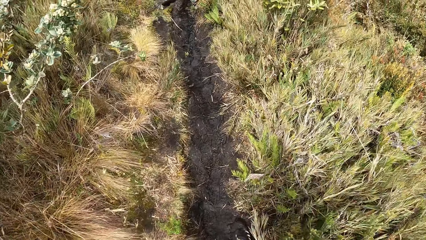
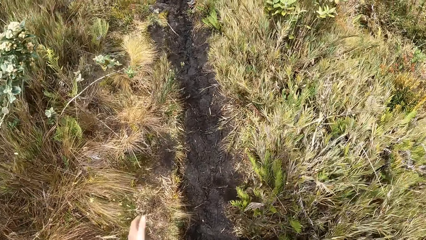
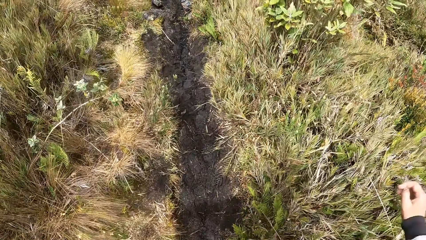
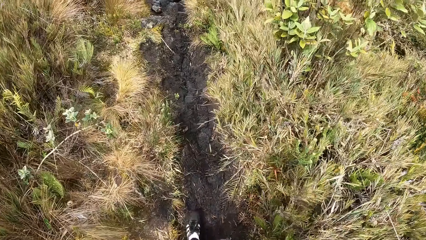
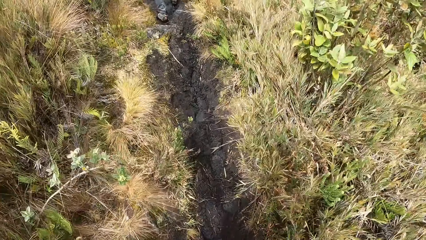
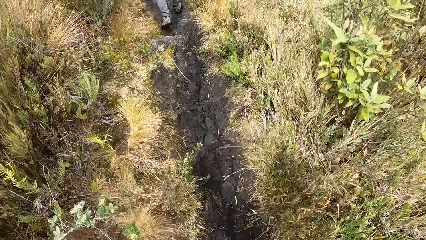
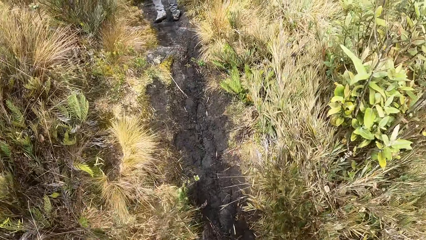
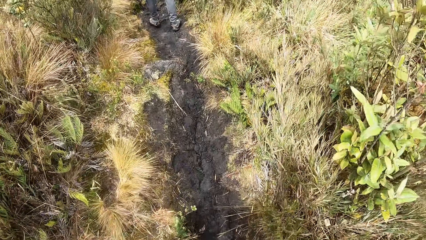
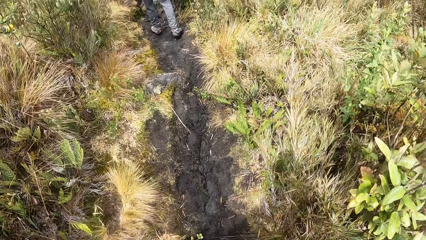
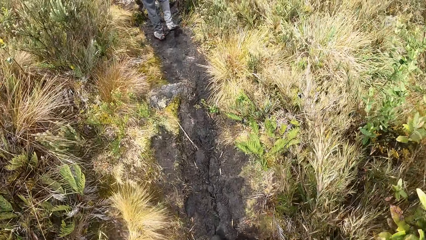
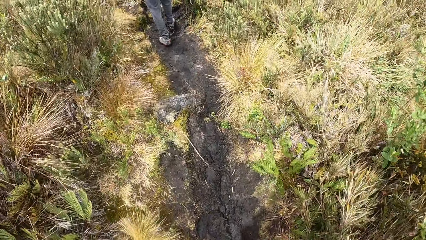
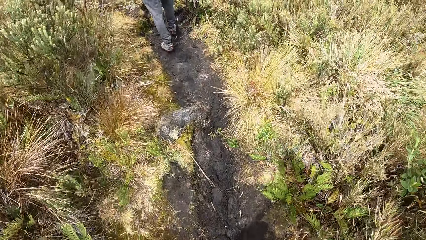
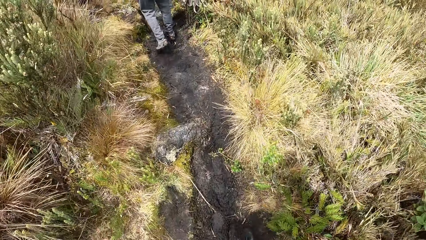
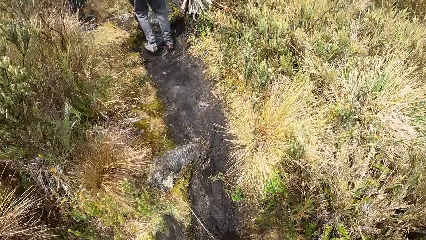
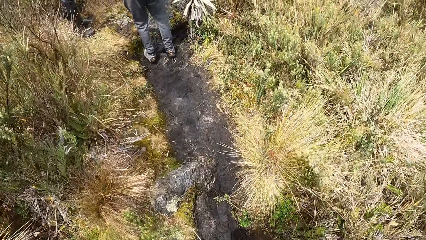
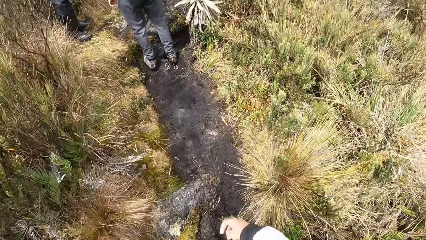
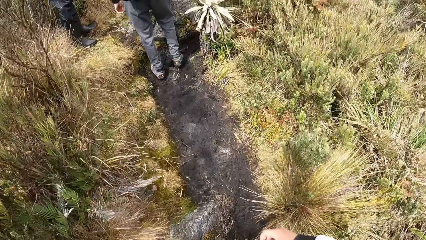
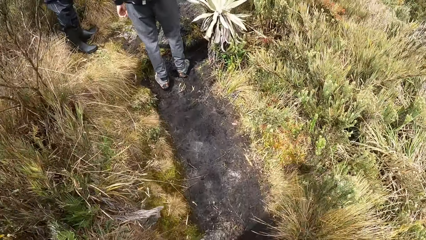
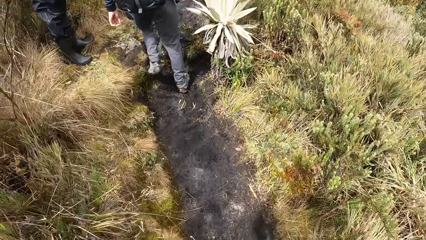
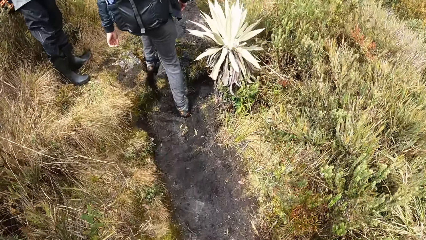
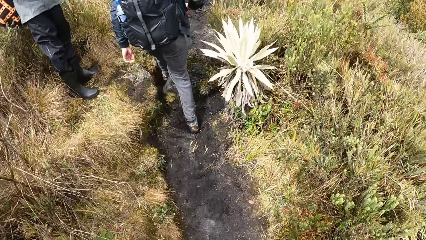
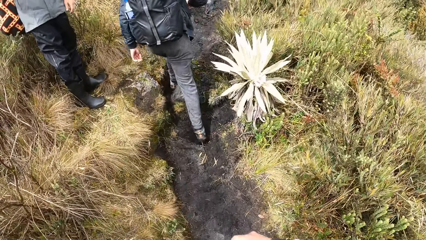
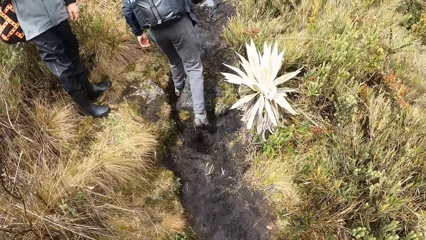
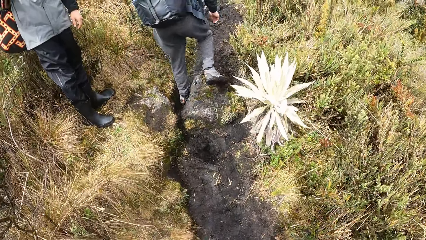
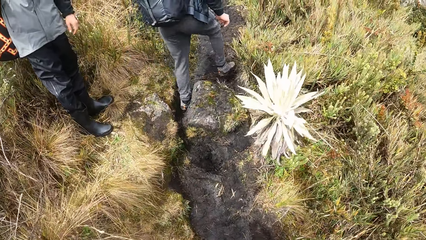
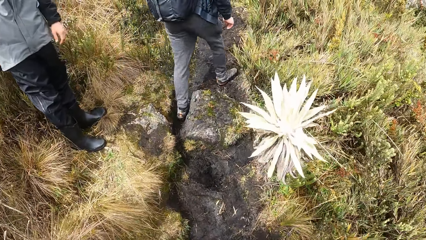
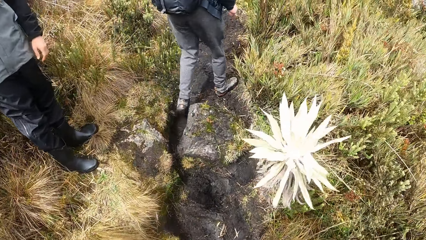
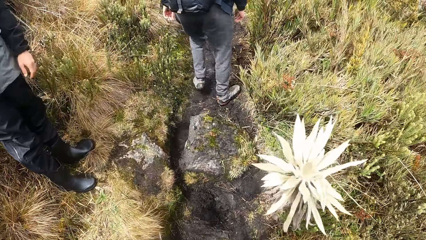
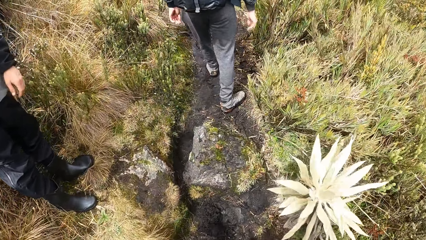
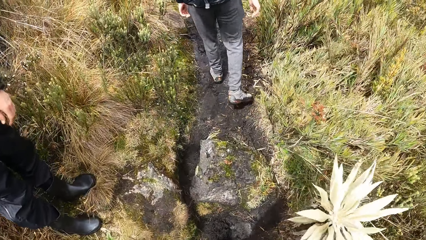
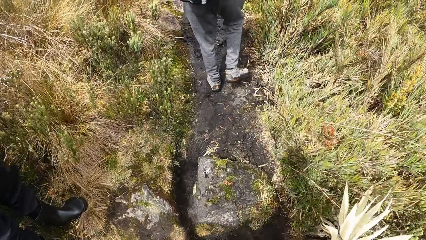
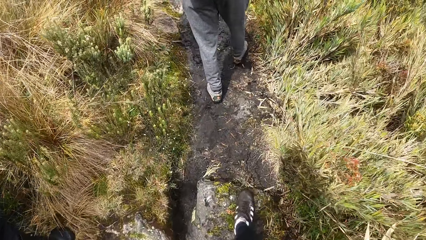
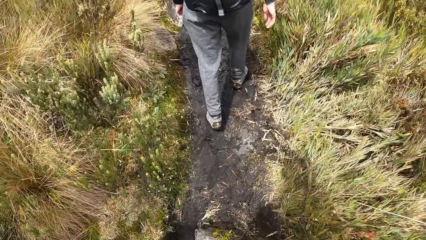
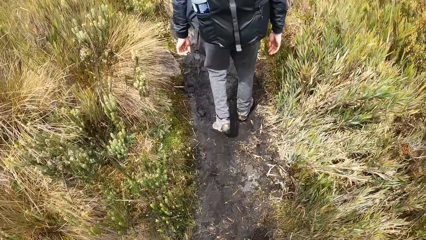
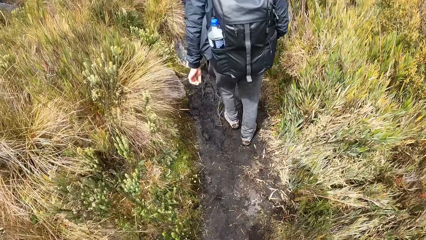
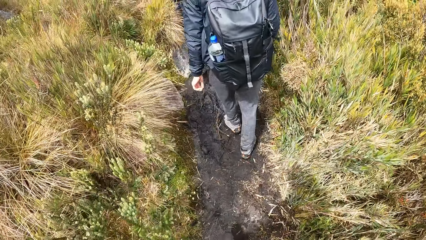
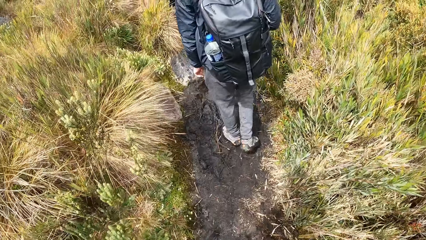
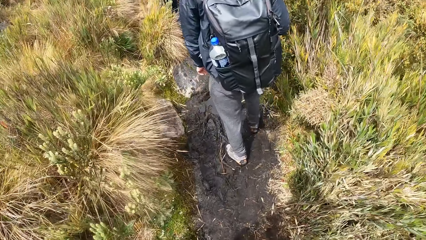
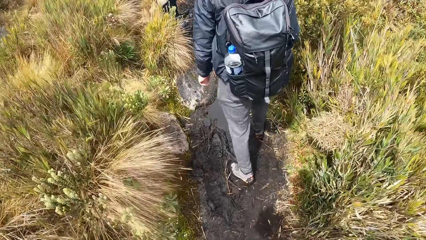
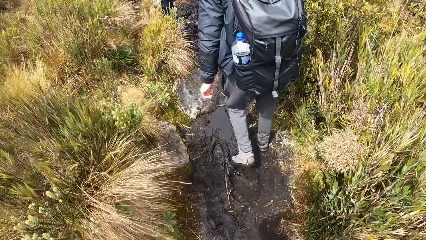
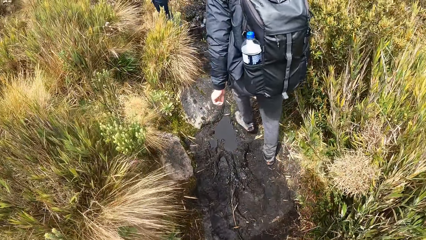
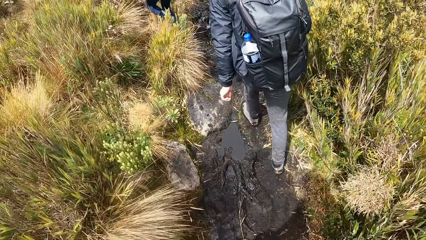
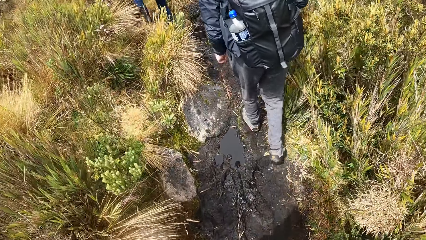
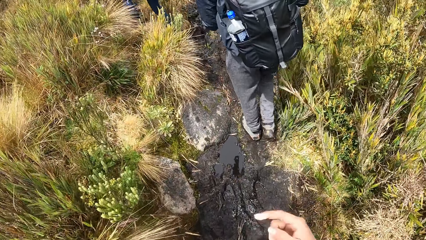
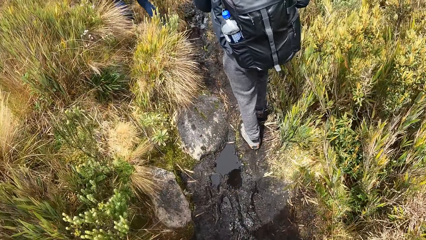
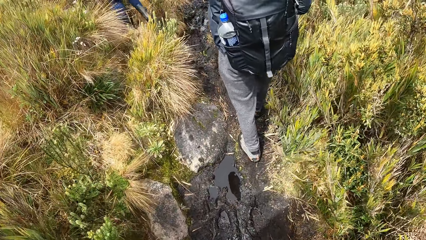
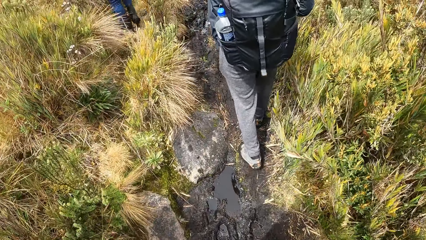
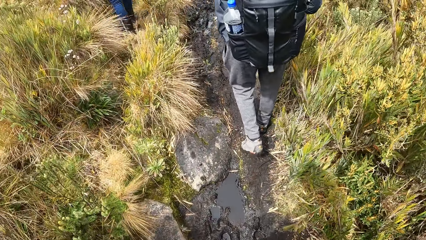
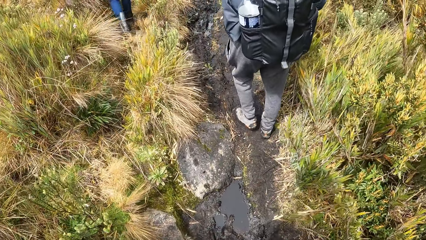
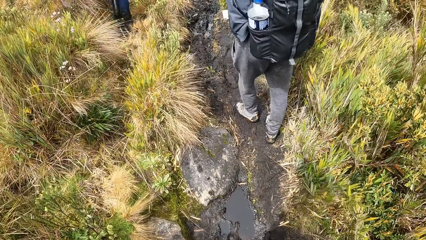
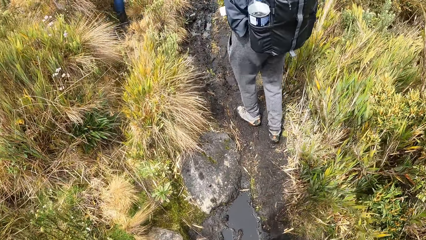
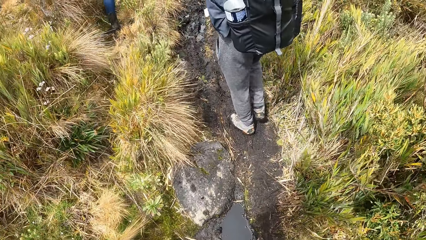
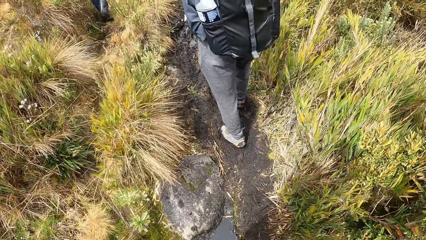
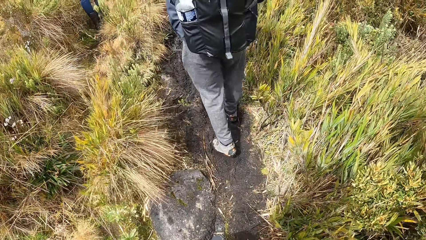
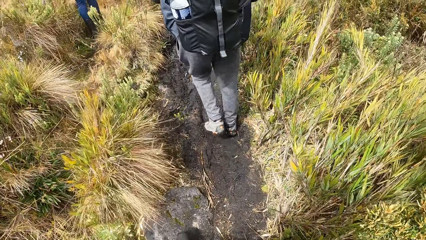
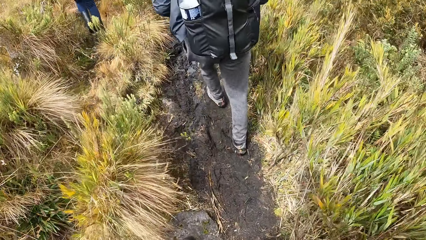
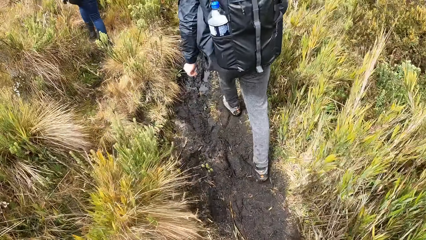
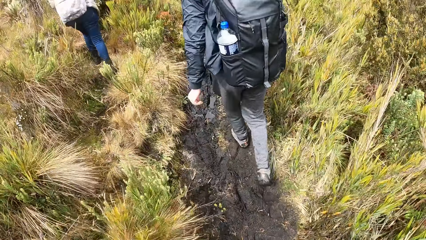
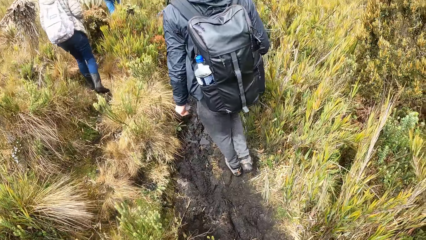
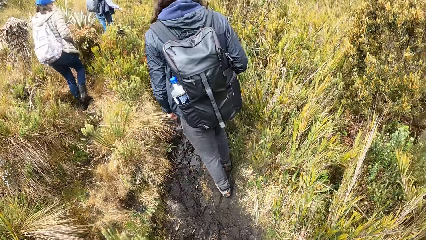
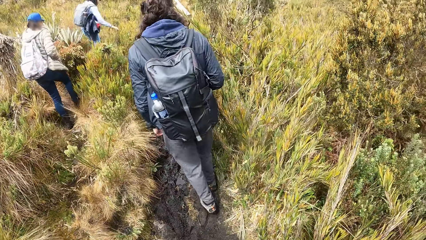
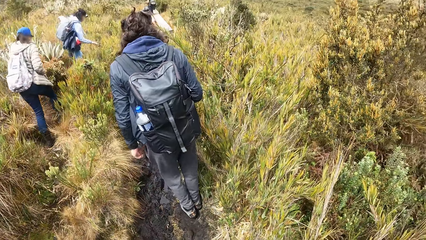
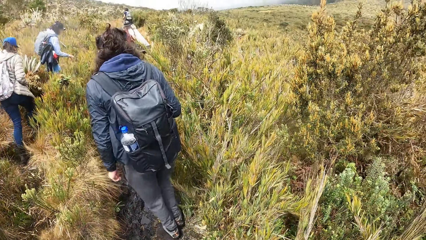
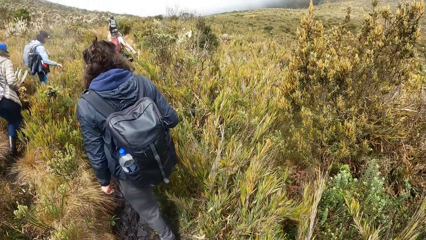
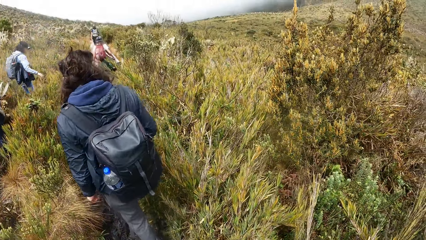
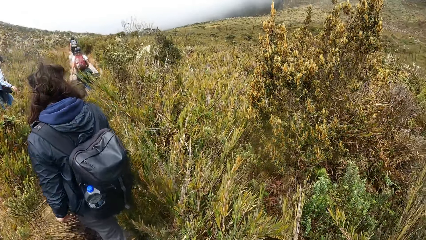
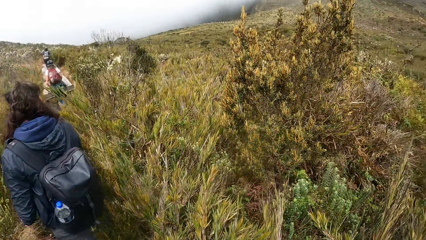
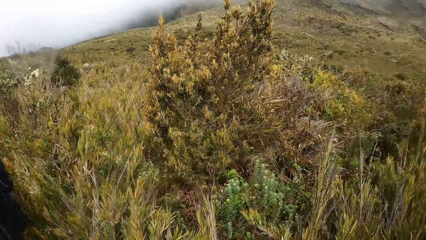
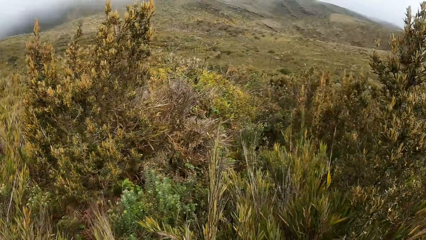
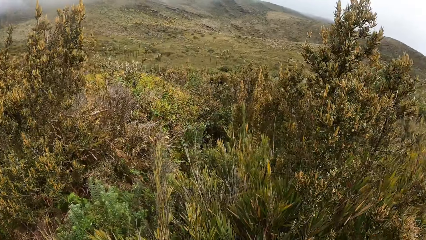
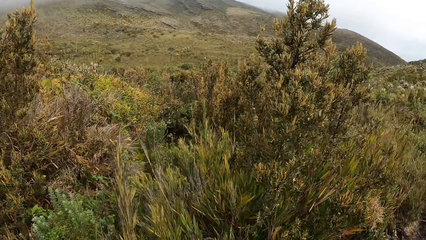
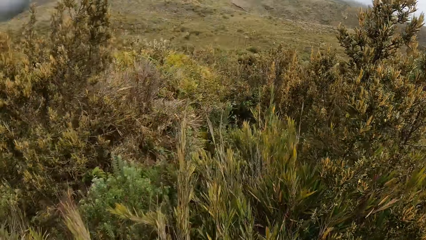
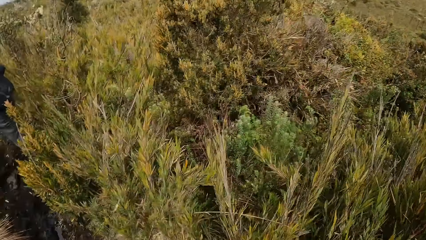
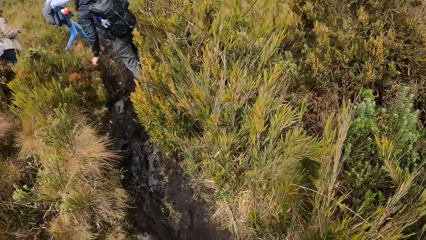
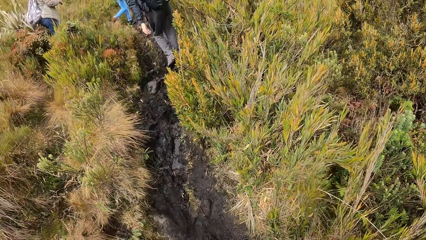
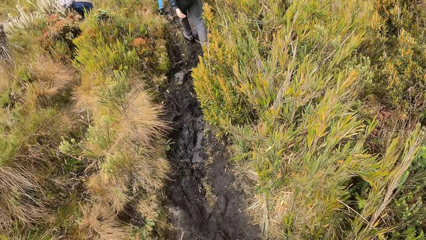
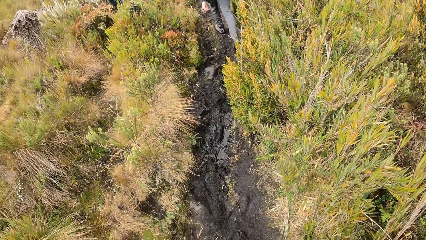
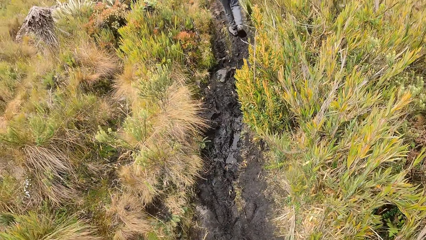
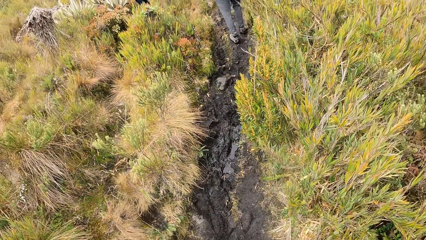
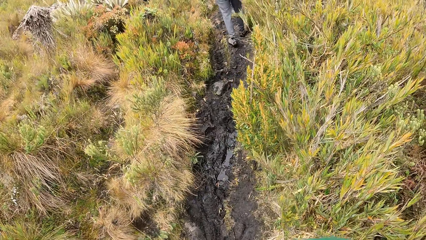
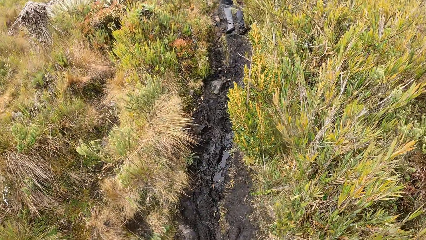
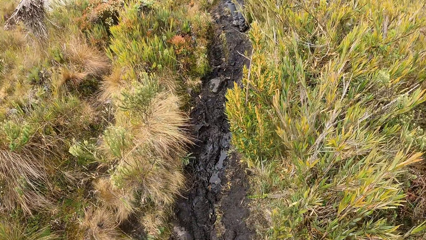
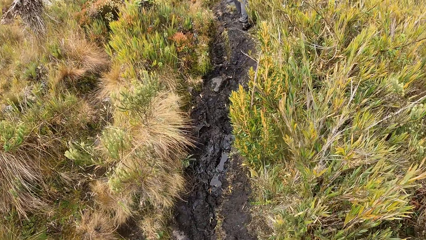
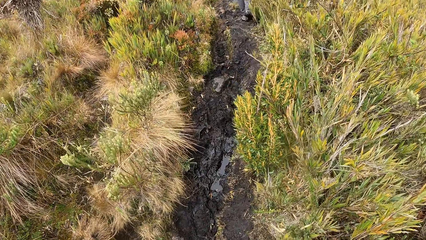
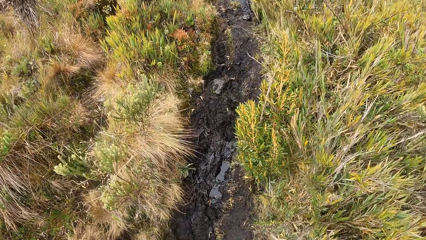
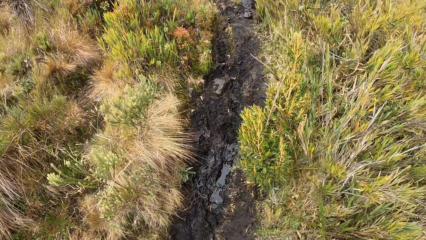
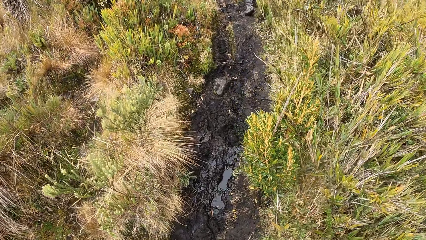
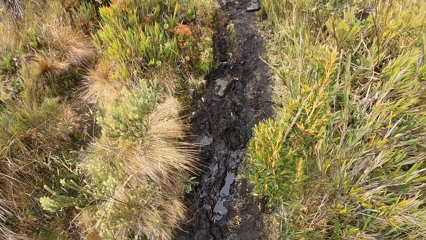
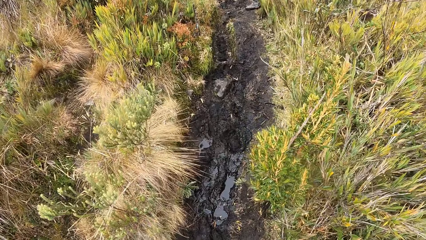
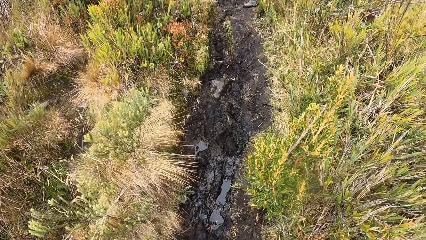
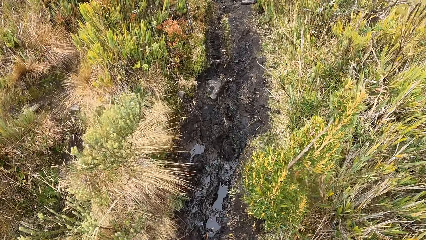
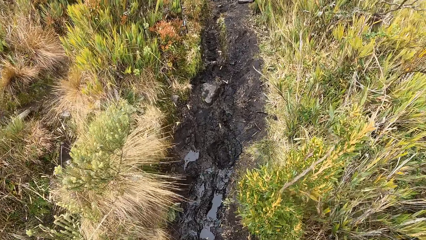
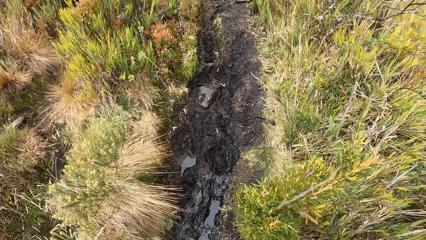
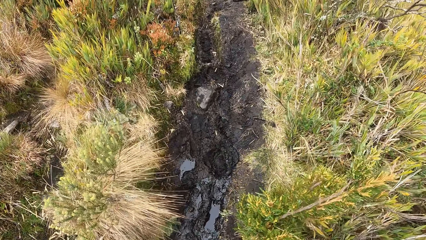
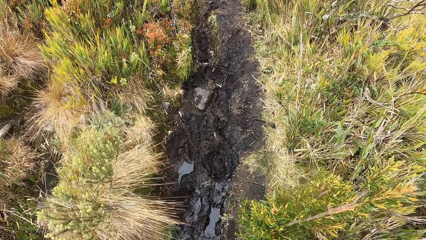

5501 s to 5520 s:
The camera wearer walks past a man. They walk behind the other man. They look at the mountains. They walk behind the other man.
